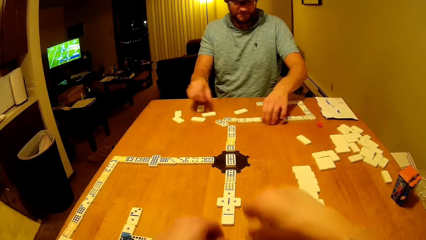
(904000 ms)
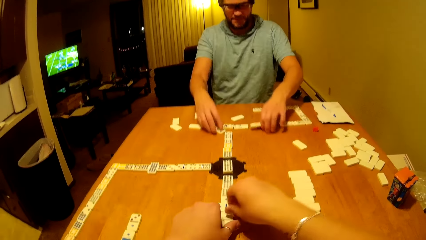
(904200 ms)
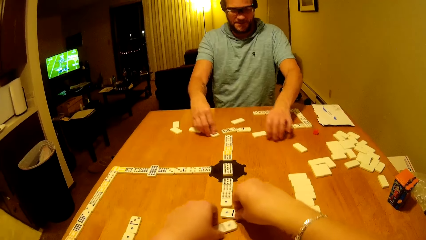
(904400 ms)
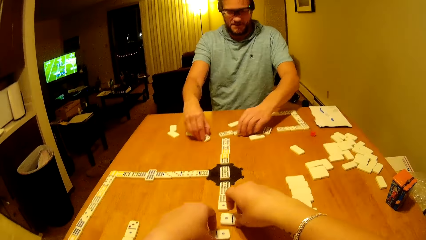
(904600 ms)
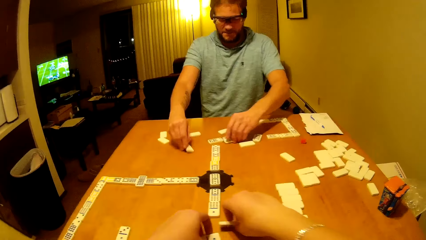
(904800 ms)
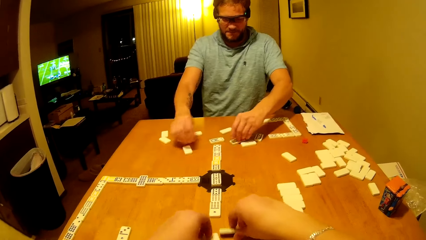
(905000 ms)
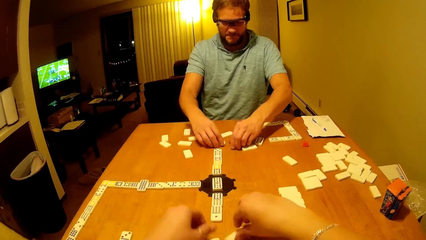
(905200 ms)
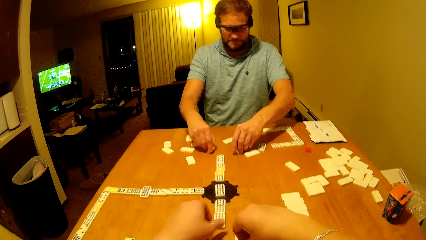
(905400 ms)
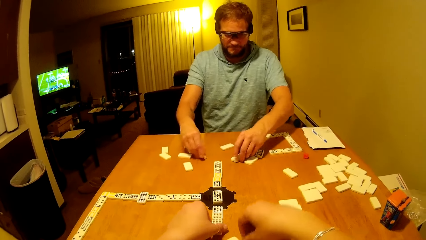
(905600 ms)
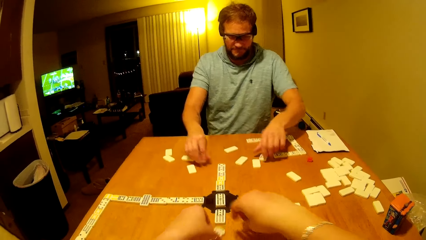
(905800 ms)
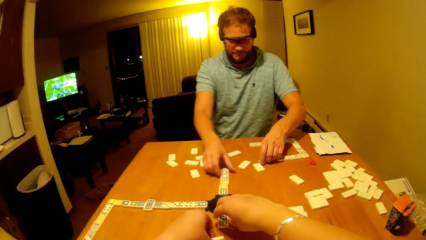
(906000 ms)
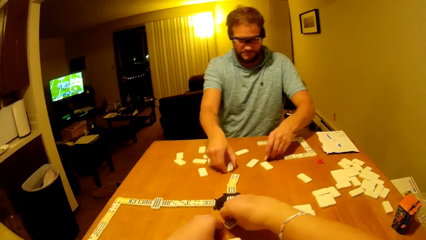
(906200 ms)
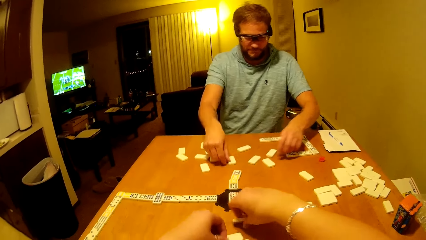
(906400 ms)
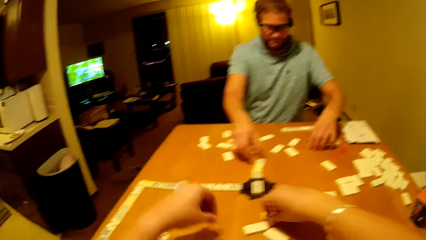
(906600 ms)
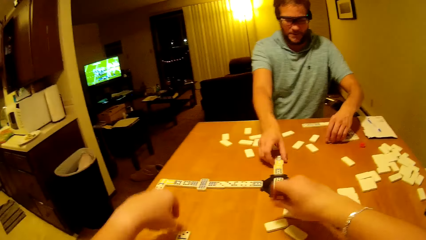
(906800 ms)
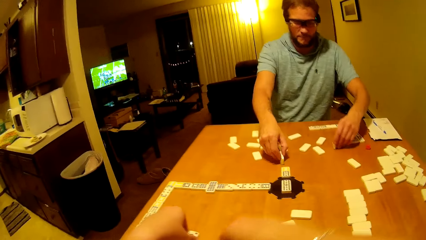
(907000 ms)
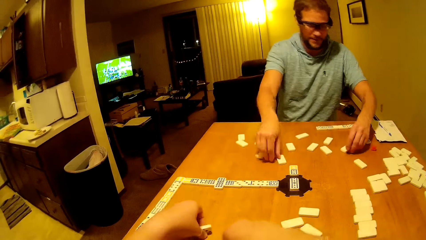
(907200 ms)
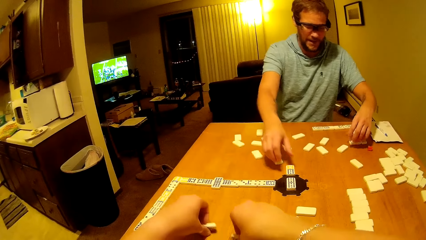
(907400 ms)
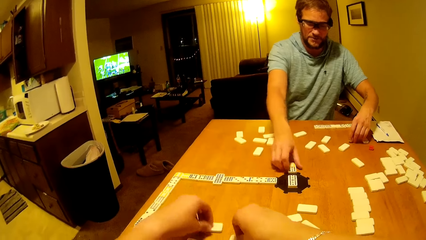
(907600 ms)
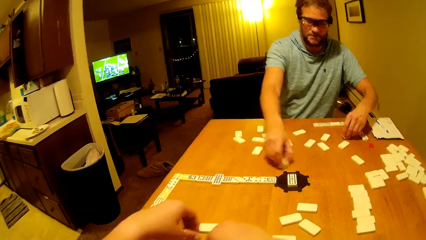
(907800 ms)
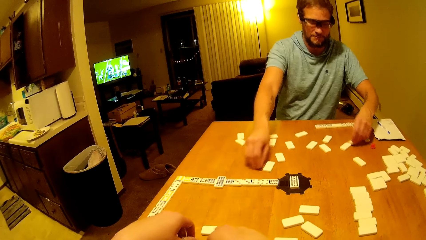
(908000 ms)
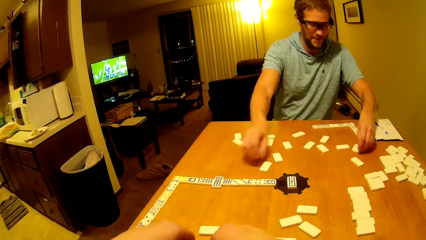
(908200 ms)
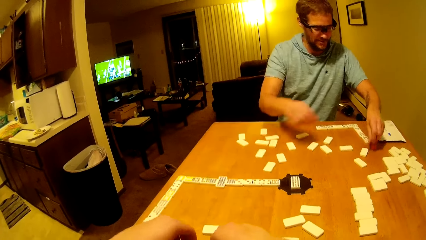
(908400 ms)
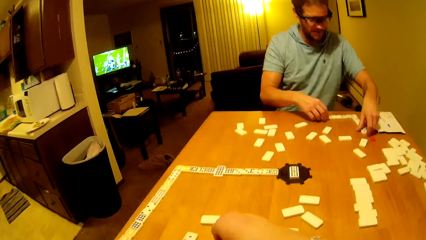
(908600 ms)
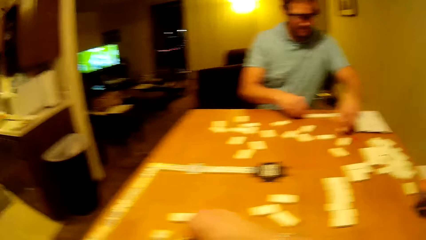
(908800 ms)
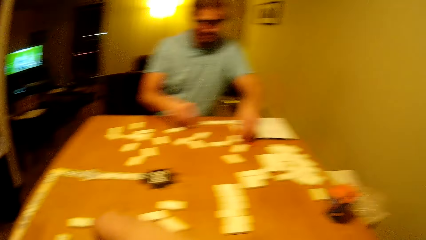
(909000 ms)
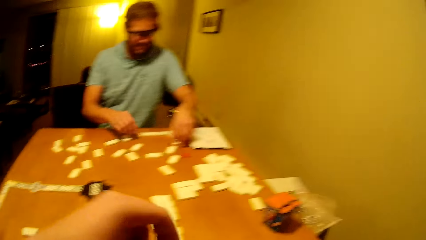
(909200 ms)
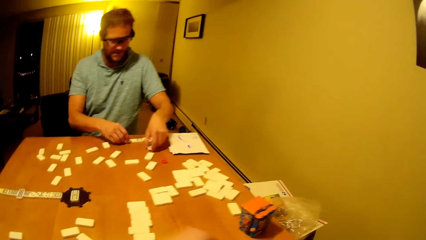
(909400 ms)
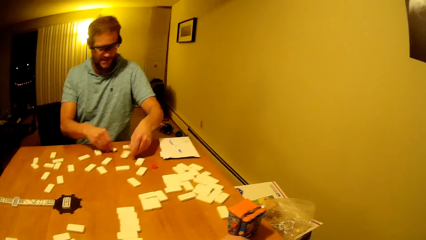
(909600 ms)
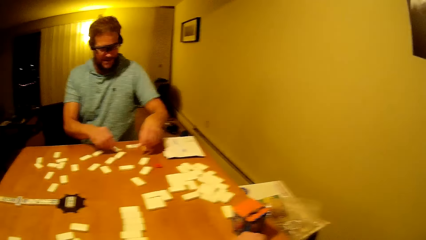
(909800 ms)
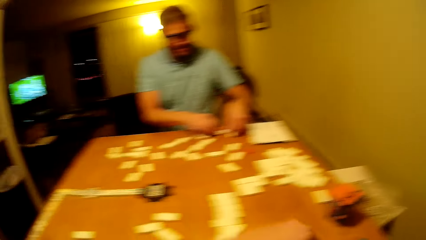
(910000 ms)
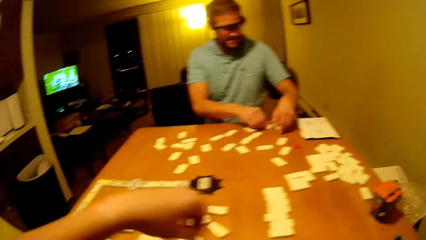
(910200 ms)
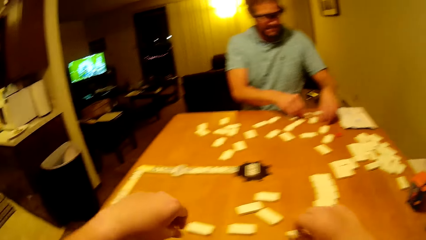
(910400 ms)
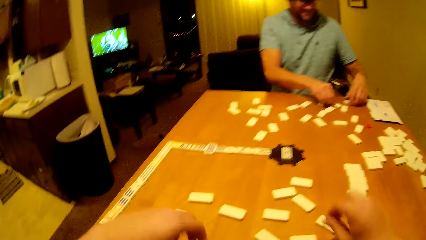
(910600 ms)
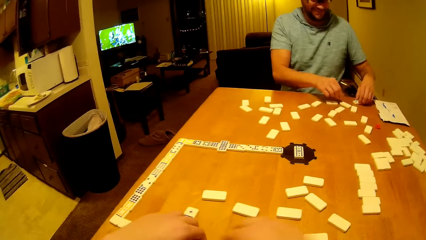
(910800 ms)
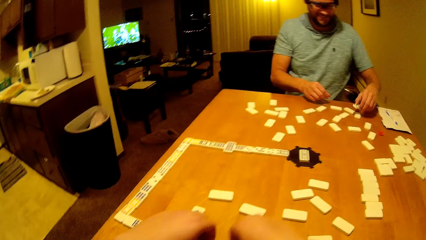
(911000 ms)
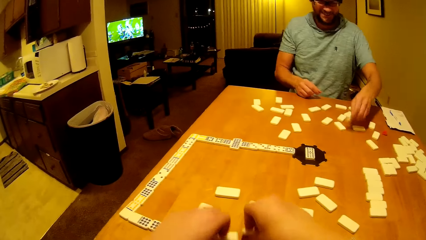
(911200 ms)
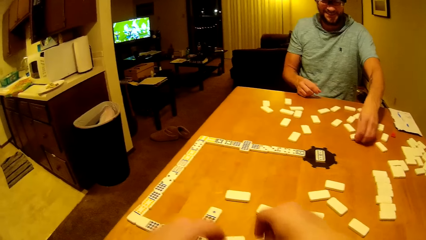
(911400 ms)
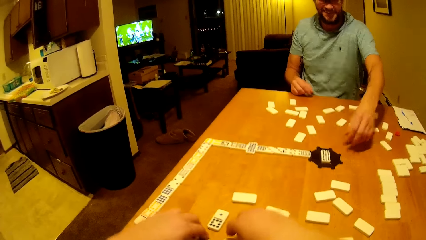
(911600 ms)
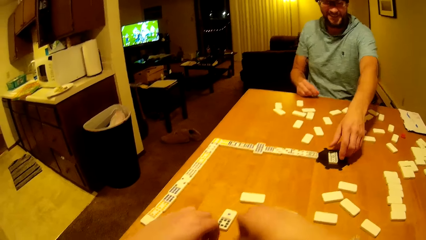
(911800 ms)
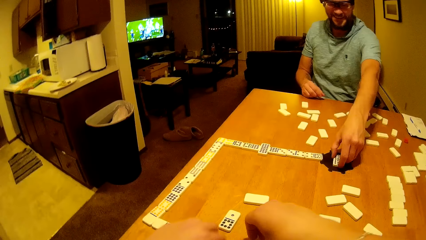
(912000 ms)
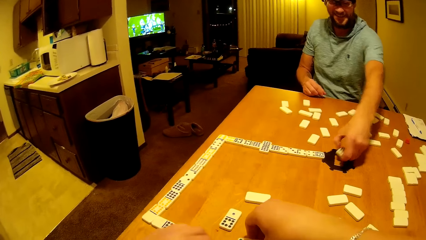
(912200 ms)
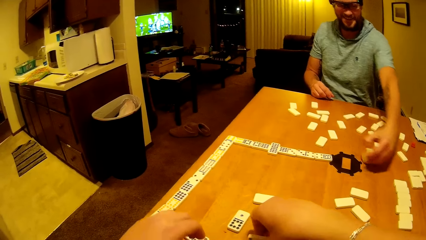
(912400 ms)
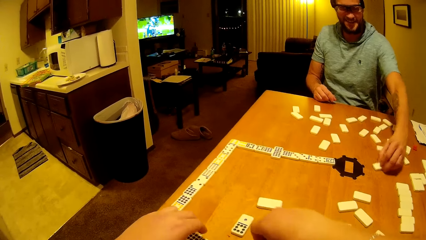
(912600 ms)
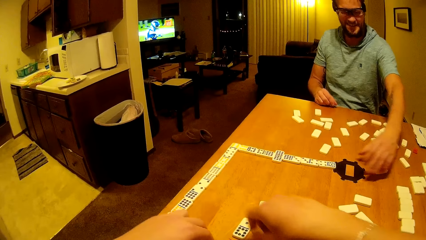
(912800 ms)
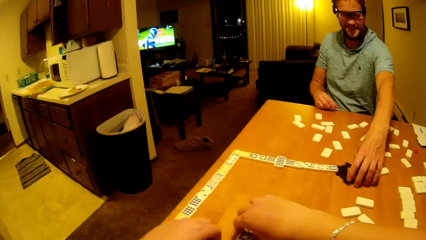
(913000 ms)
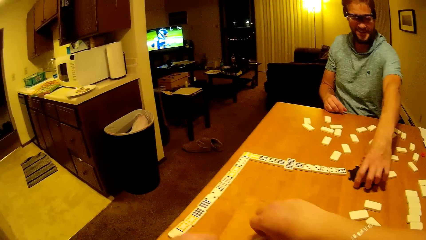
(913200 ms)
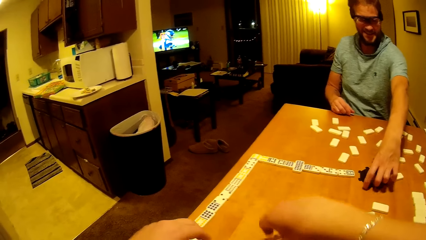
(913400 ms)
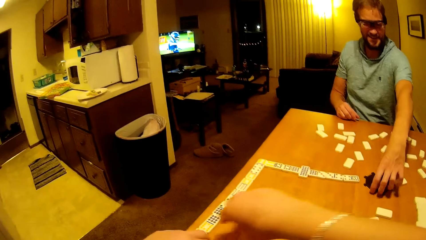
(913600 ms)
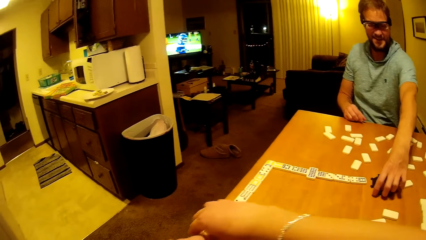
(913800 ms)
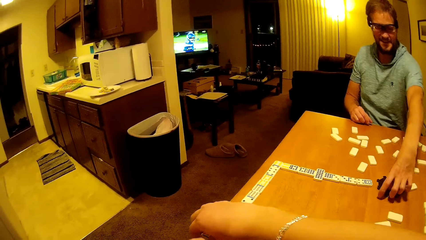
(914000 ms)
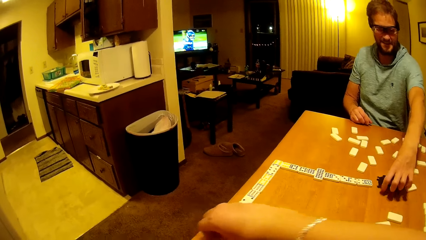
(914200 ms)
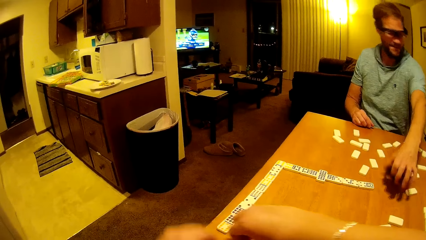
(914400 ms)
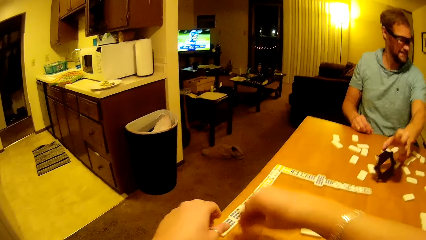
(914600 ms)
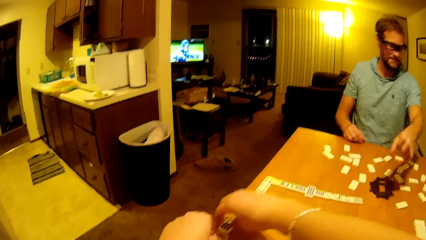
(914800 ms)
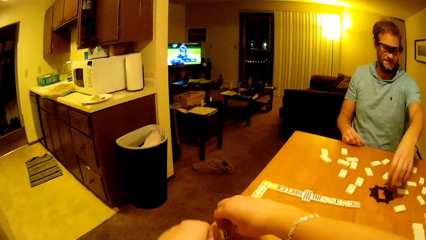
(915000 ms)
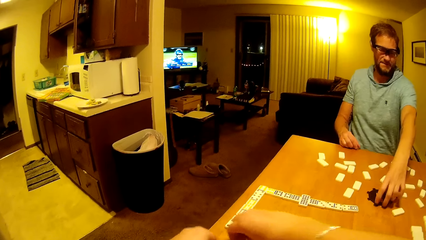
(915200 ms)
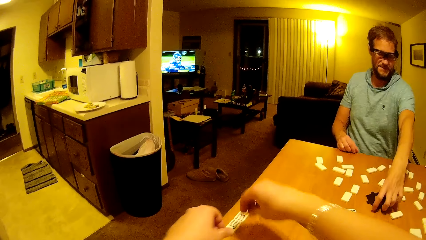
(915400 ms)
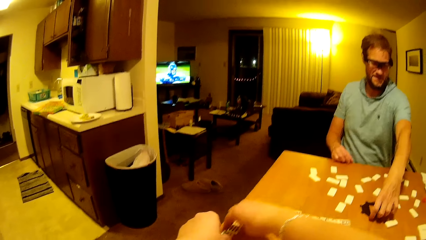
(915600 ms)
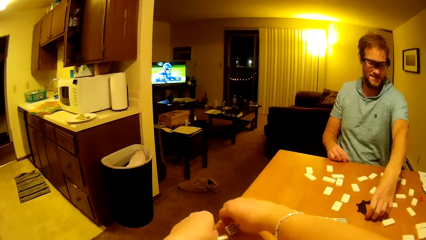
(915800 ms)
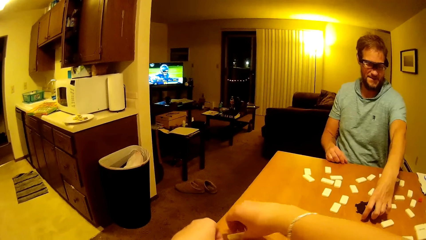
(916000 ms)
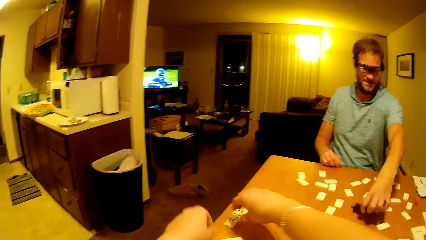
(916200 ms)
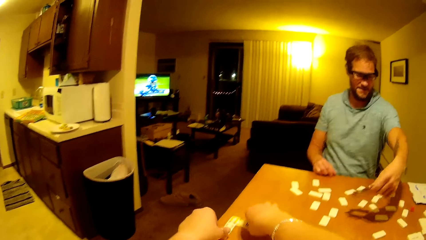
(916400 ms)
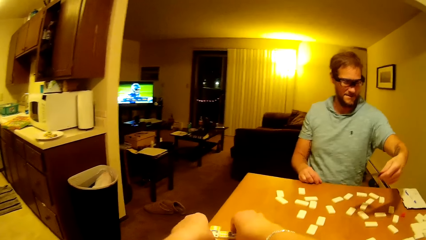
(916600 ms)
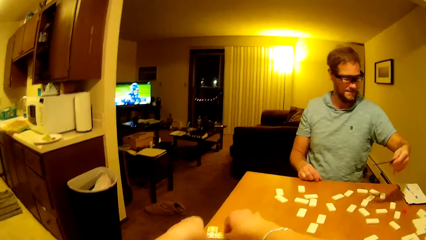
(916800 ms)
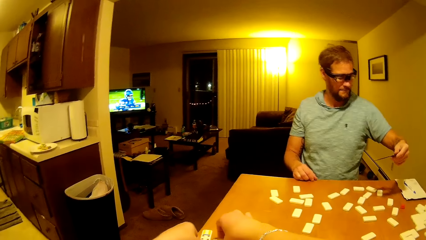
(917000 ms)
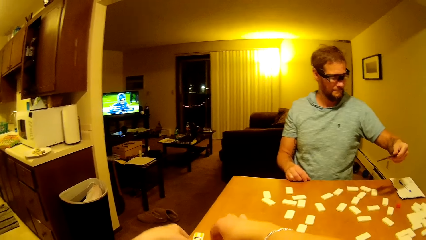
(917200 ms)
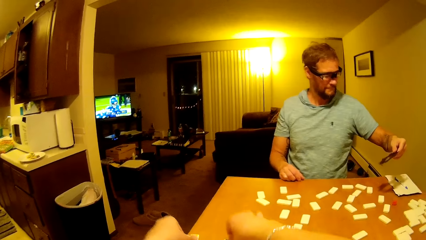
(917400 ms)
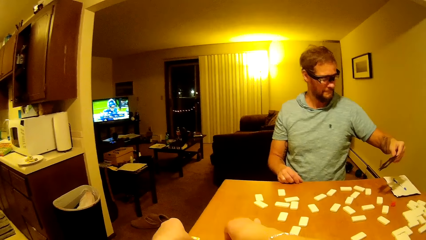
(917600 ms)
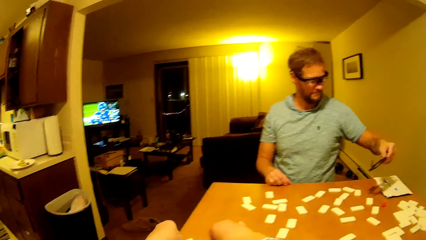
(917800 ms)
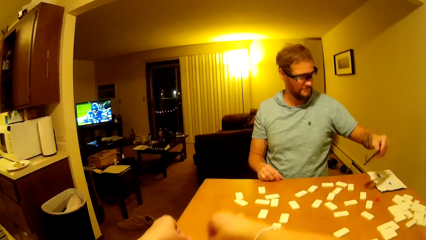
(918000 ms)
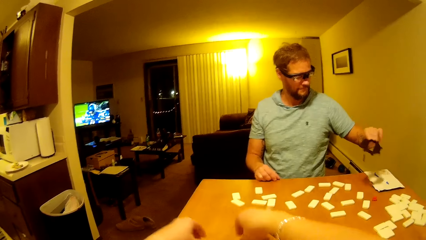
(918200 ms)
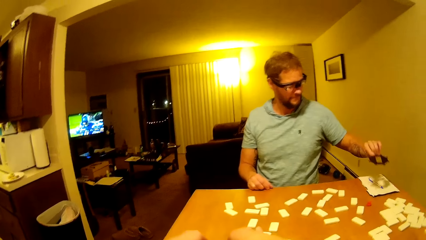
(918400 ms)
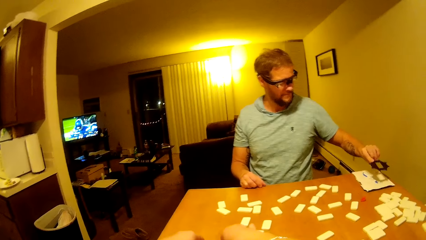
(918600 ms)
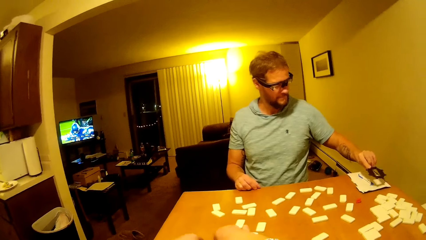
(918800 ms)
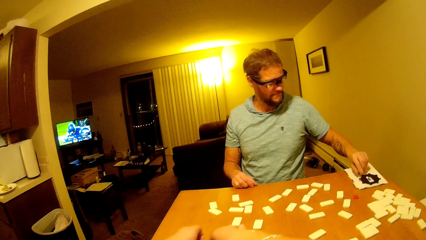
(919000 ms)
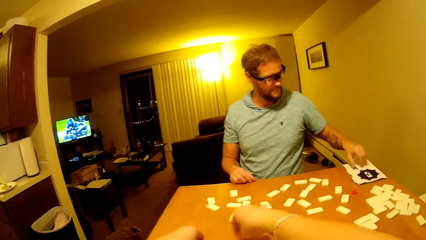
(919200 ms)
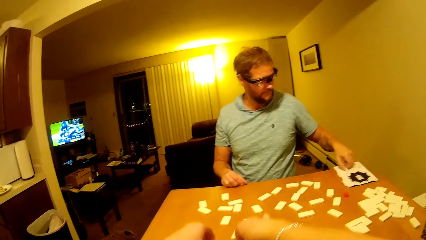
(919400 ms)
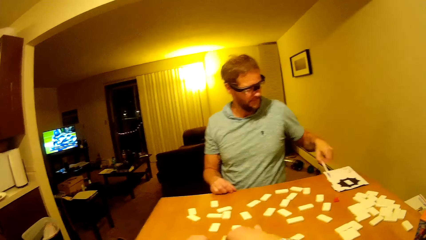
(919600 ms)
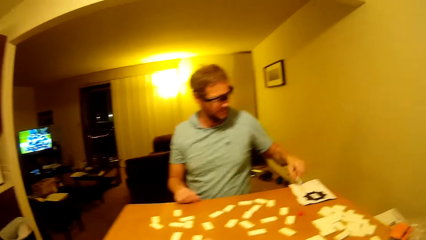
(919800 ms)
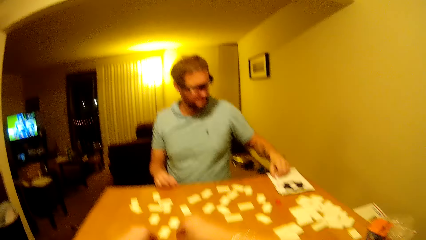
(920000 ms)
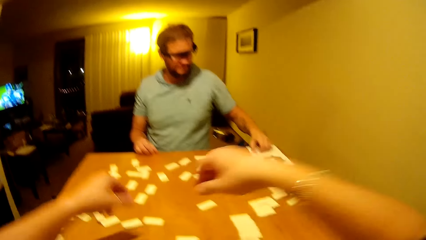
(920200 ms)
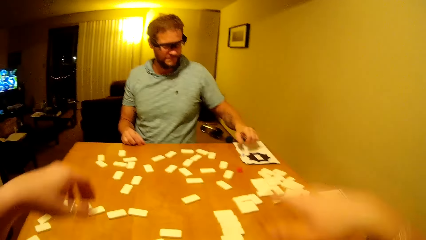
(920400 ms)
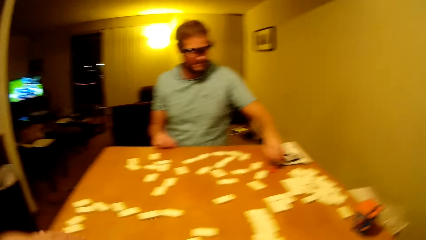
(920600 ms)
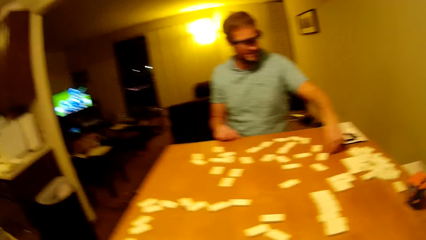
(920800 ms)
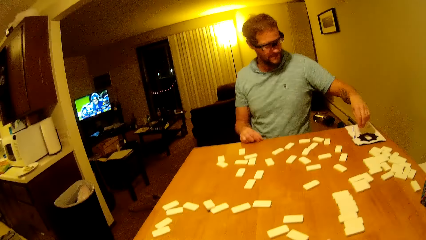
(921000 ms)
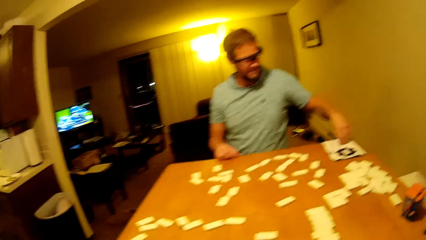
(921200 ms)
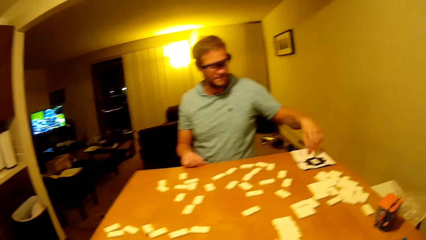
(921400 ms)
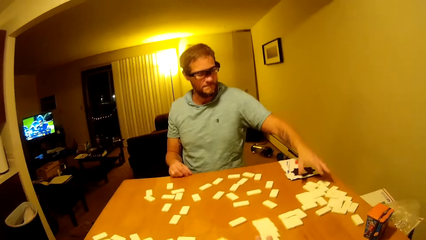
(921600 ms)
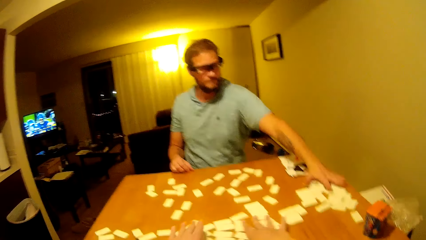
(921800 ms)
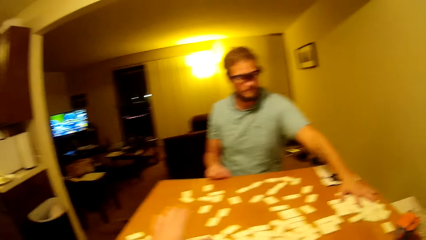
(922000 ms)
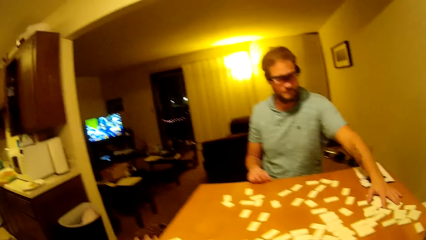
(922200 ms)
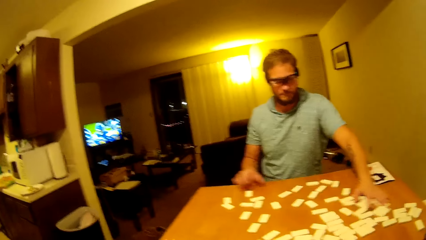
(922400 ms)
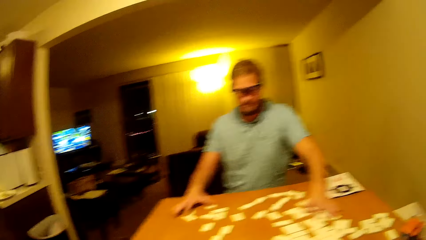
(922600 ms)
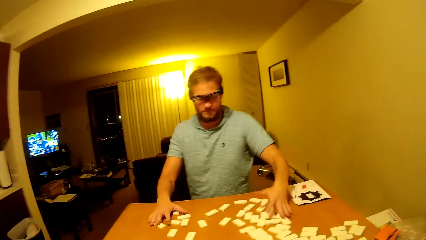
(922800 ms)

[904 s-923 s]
The camera wearer drags the pai gow tiles on the table. They pick up the dice. A man arranges the pai gow tiles on the table. The camera wearer arranges the pai gow tiles on the table. They arrange the dice. The man arranges the dice. The man picks the pai gow tile, places the pai gow tile on the table, picks something from the table and drops the object on the table. The camera wearer picks the pai gow tiles on the table. The man picks up a plastic, places the plastic on the book, picks up a pen and places the pen on the book.
